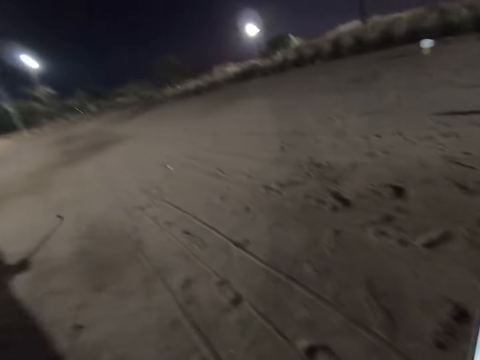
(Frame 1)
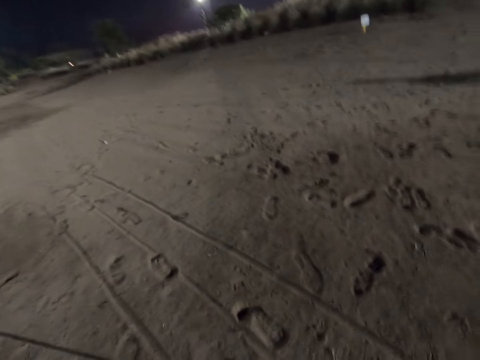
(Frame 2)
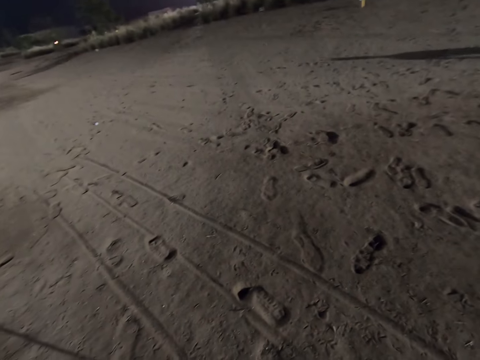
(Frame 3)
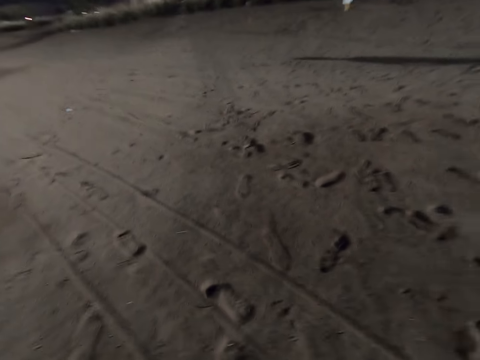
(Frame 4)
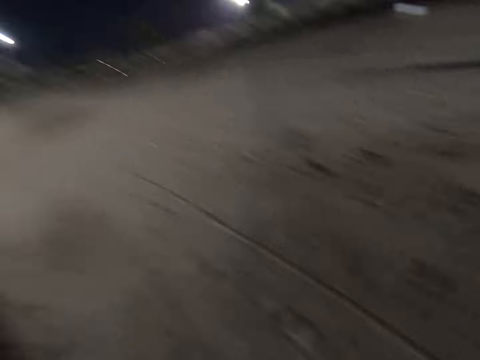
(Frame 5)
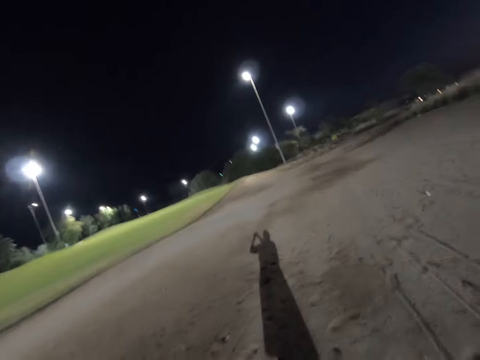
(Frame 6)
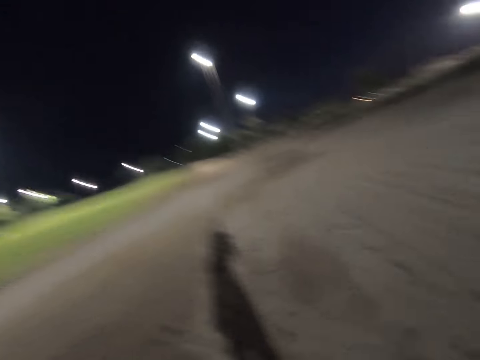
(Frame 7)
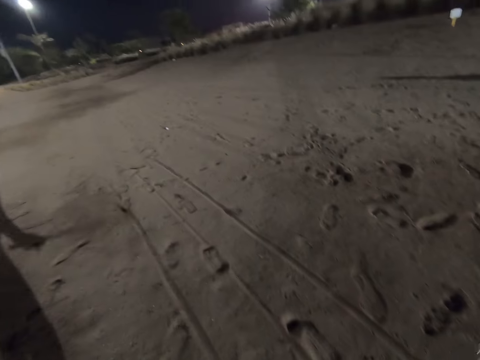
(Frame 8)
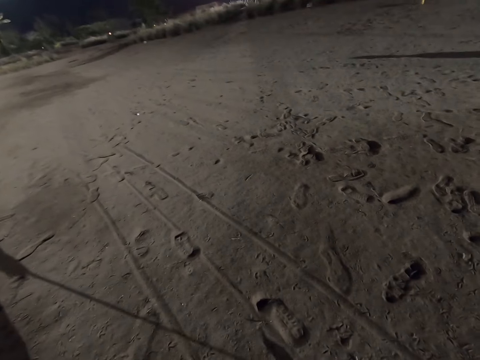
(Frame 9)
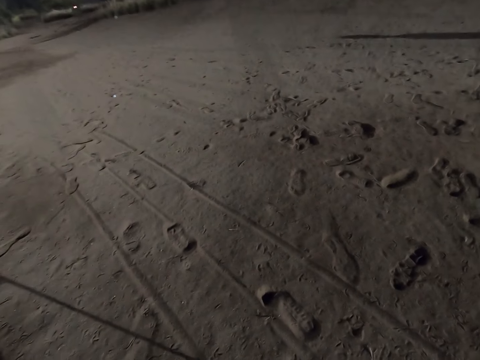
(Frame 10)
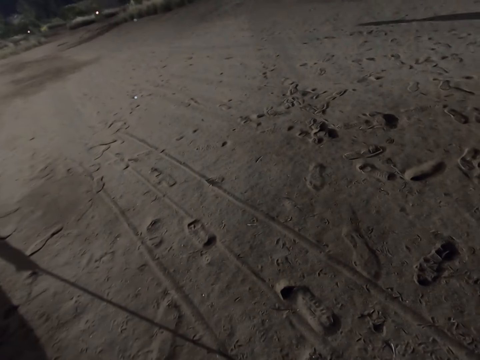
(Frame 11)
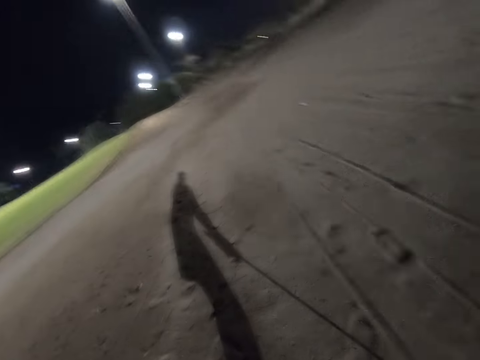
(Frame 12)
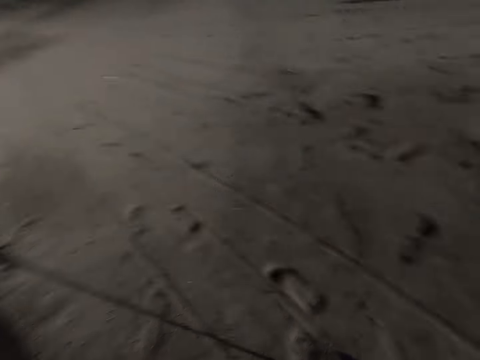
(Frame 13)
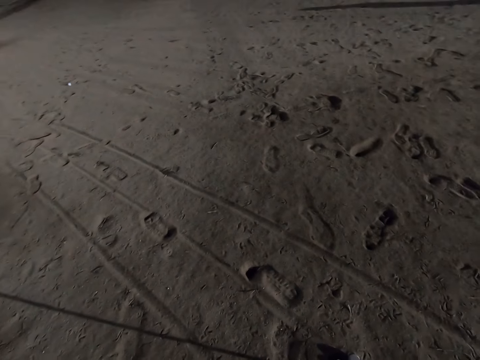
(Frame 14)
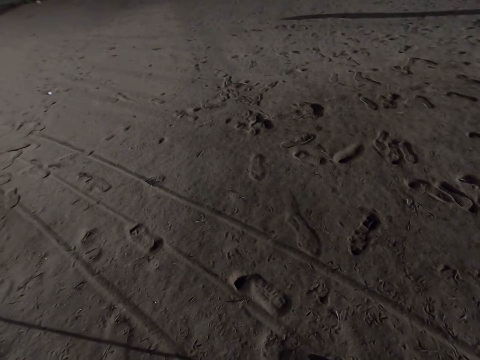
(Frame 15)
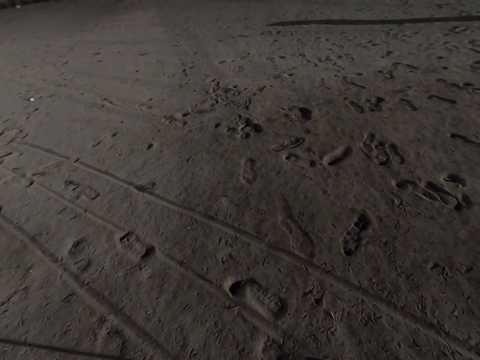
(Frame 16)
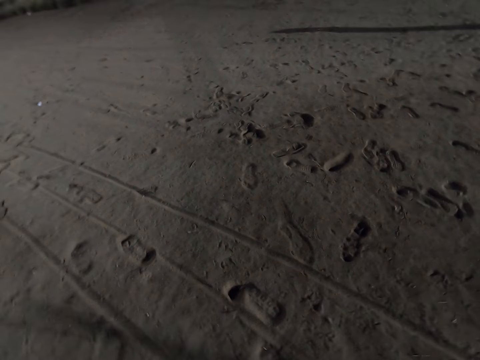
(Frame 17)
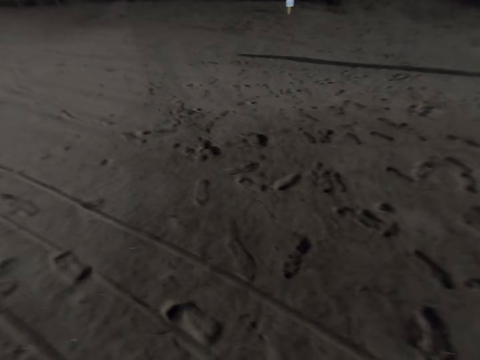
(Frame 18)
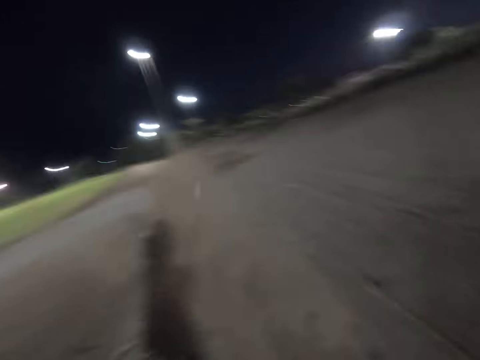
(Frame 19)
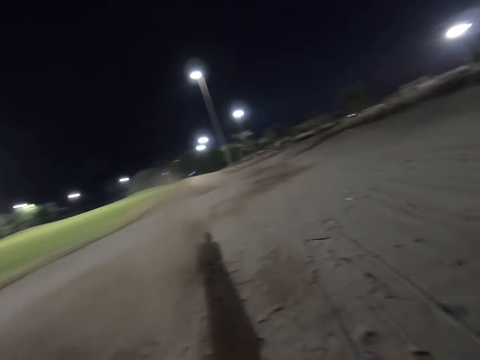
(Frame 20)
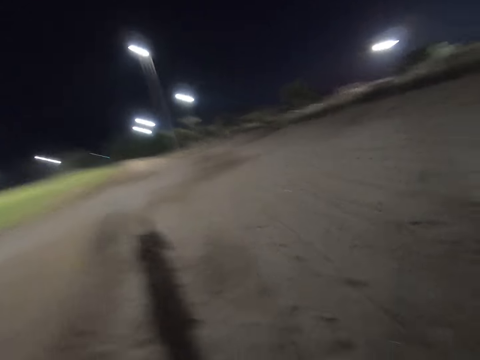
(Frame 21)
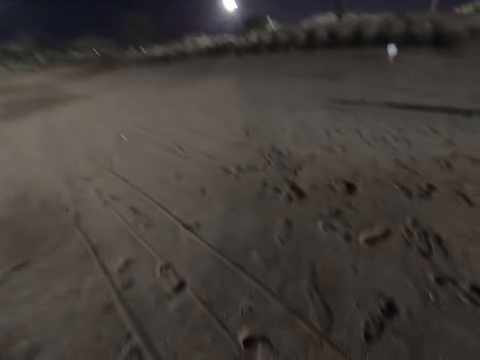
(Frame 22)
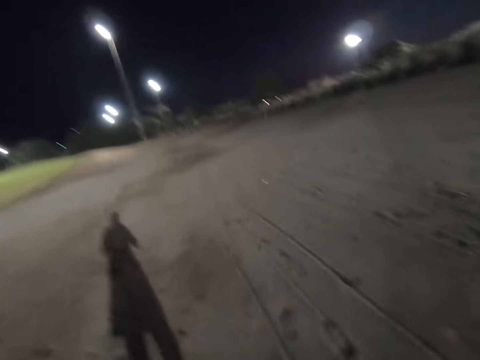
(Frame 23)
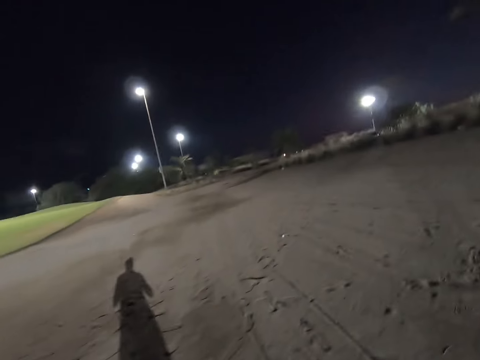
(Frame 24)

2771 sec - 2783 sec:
The camera wearer plays golf on the ground.

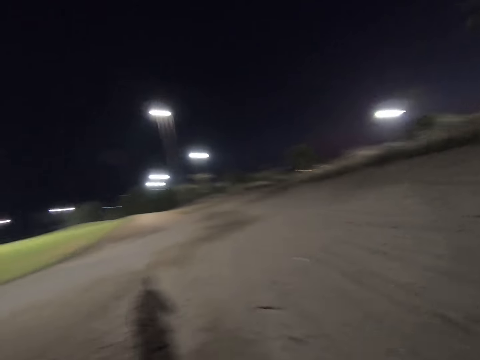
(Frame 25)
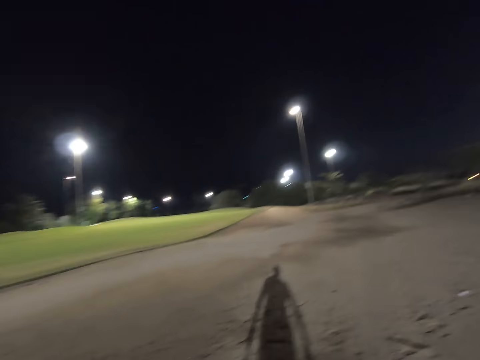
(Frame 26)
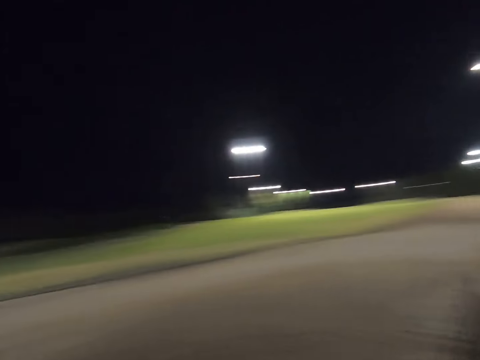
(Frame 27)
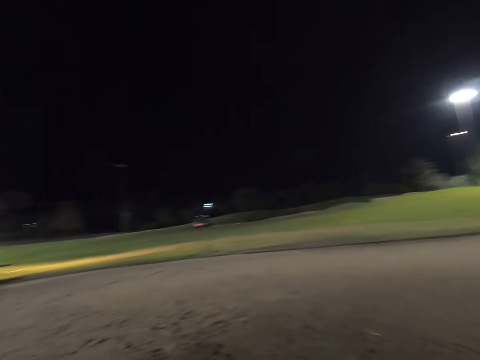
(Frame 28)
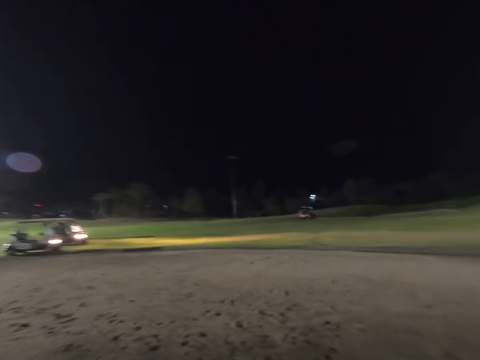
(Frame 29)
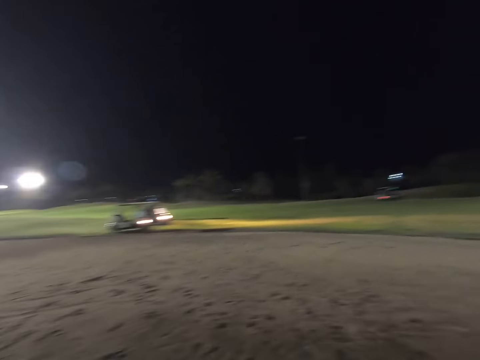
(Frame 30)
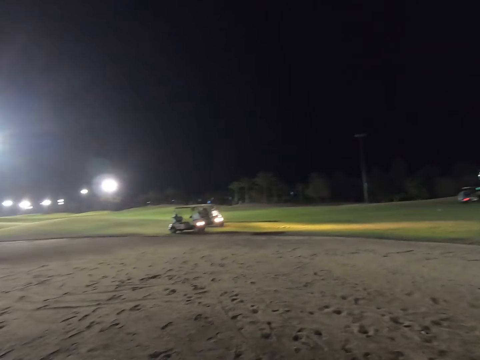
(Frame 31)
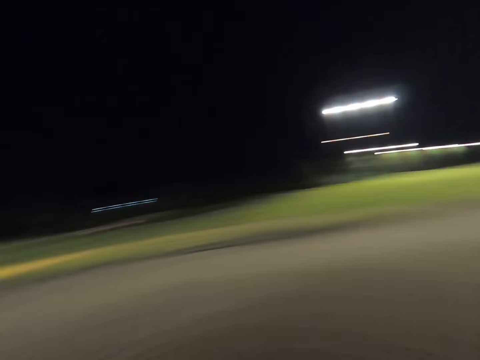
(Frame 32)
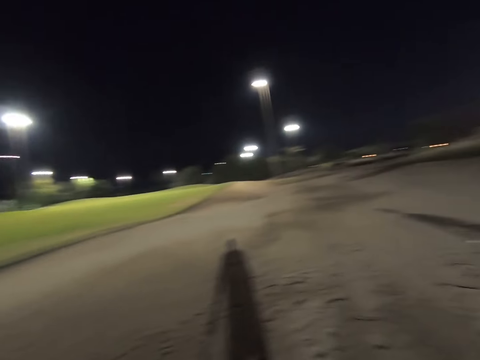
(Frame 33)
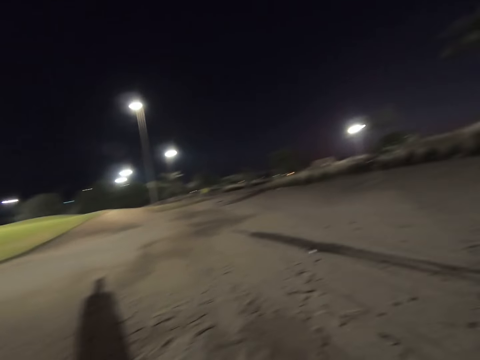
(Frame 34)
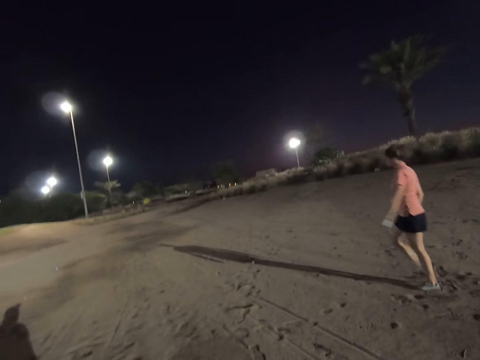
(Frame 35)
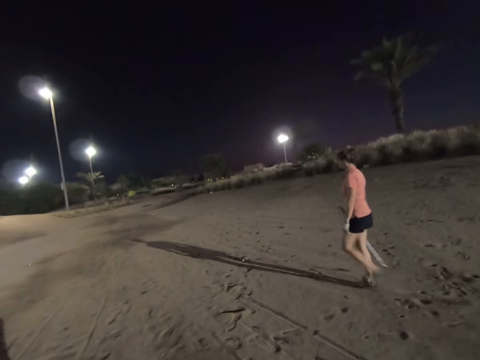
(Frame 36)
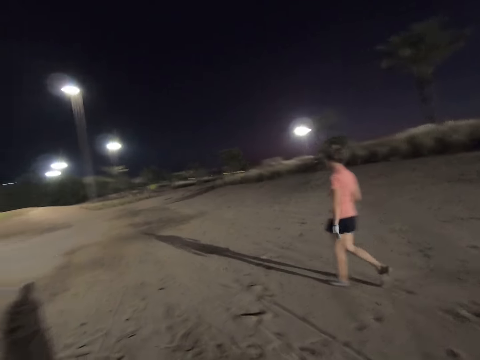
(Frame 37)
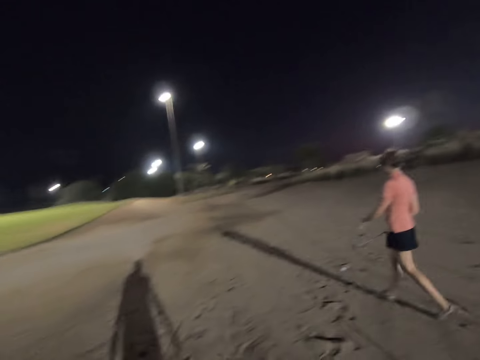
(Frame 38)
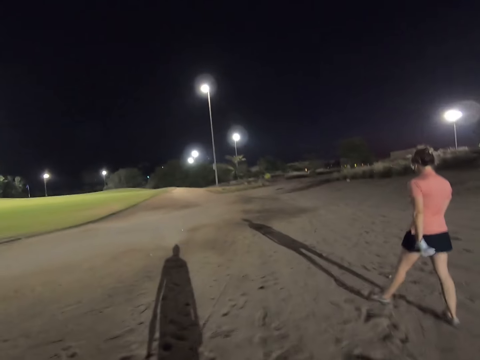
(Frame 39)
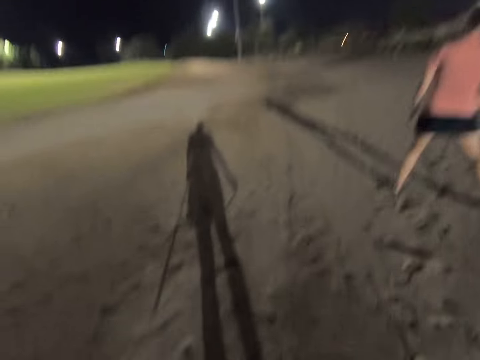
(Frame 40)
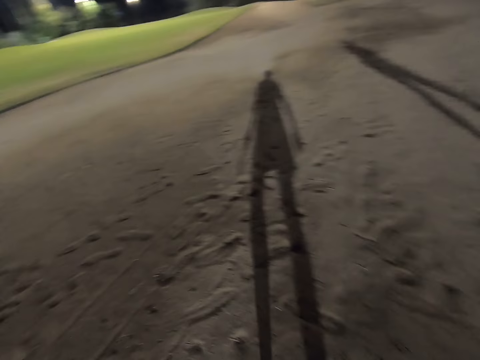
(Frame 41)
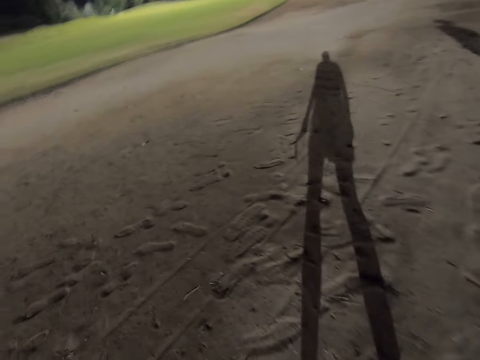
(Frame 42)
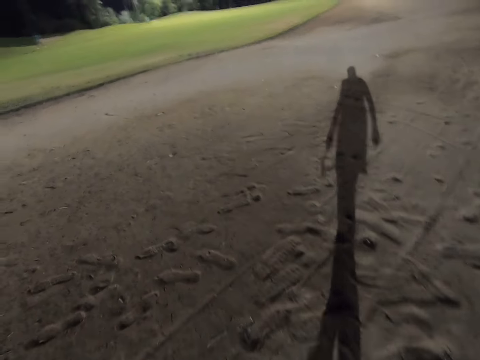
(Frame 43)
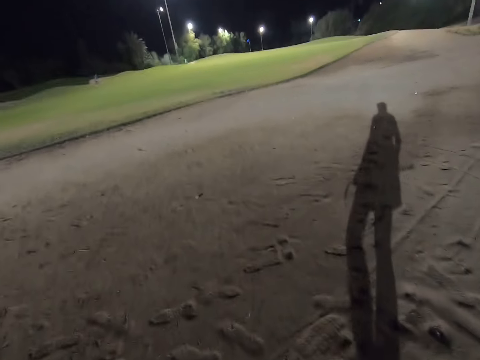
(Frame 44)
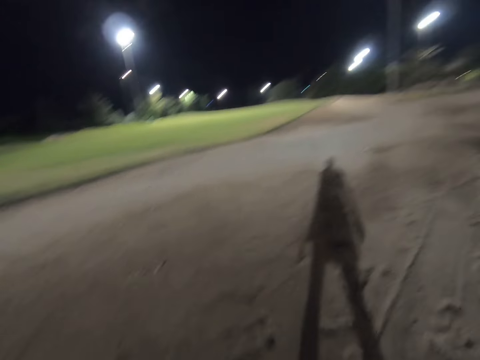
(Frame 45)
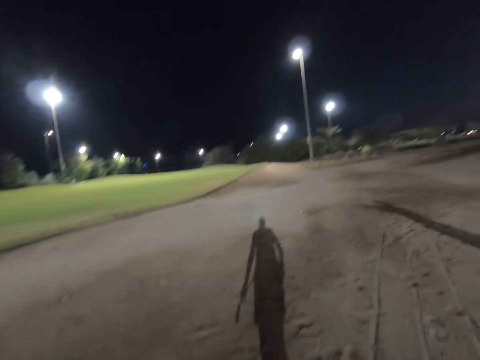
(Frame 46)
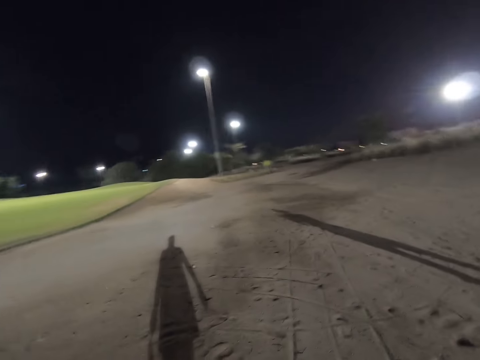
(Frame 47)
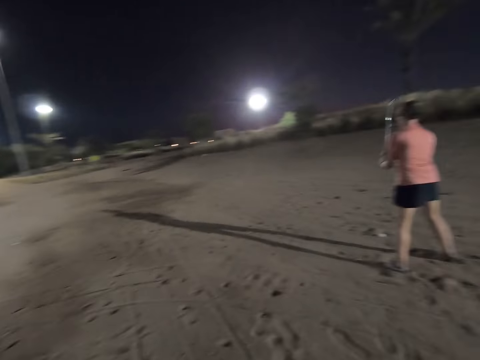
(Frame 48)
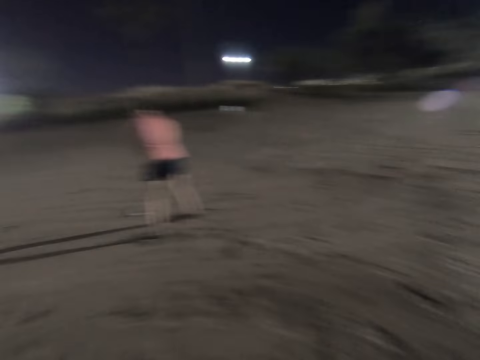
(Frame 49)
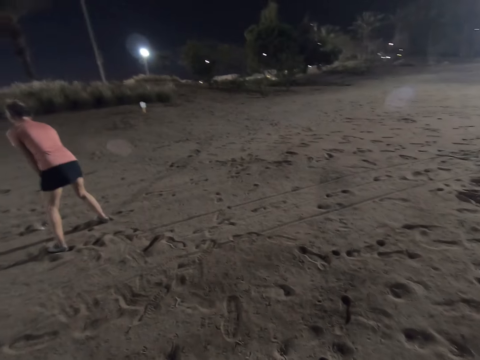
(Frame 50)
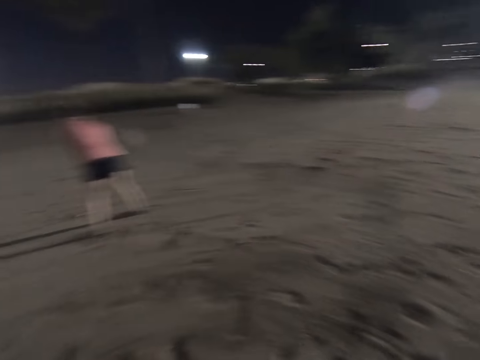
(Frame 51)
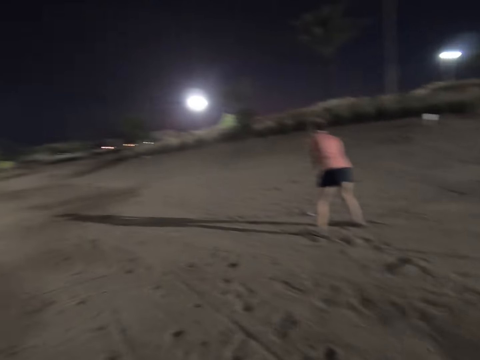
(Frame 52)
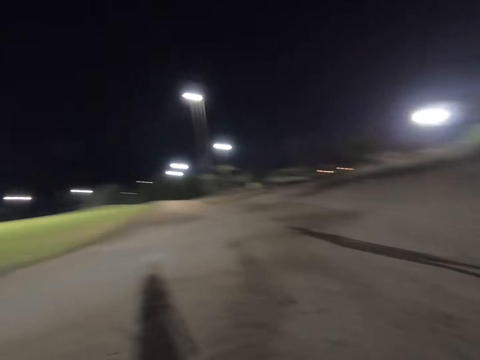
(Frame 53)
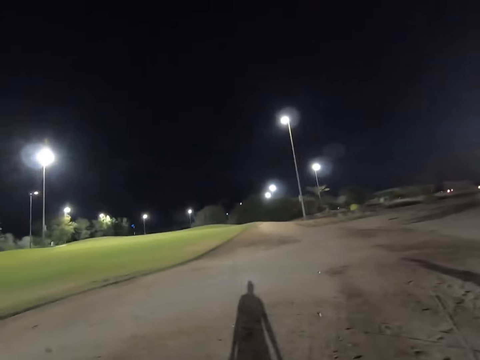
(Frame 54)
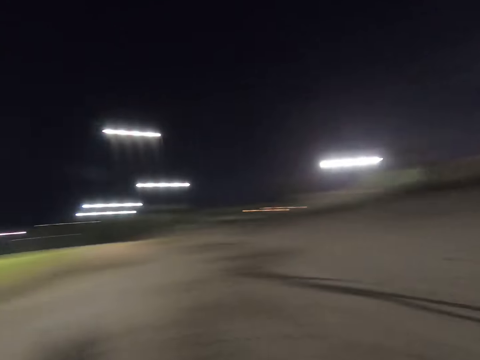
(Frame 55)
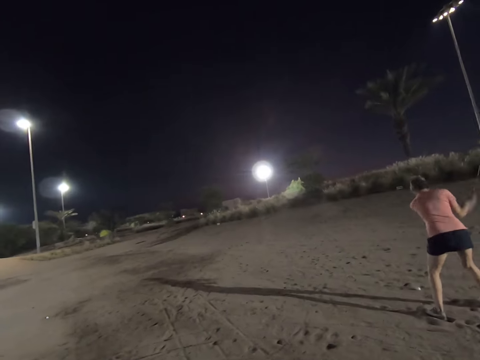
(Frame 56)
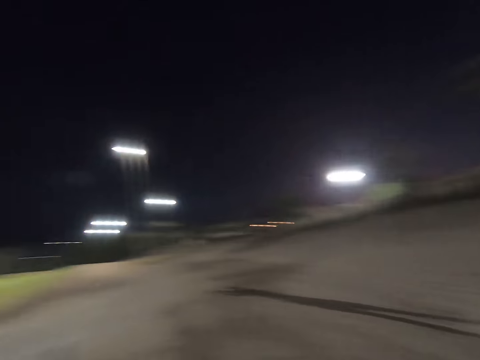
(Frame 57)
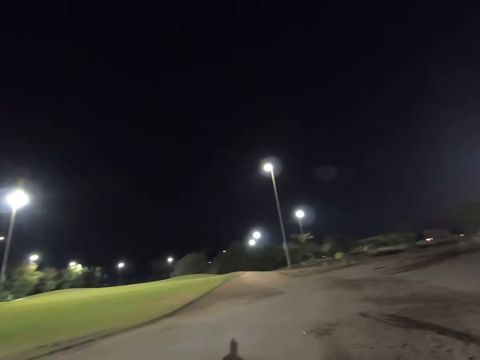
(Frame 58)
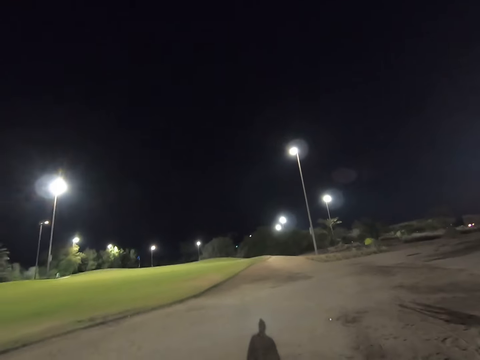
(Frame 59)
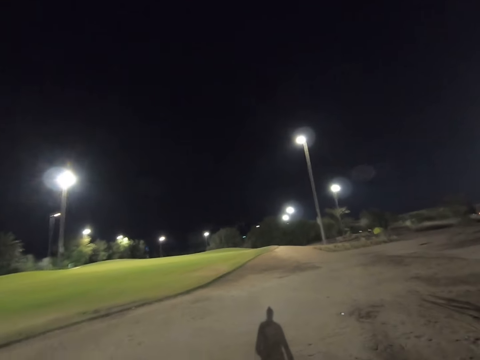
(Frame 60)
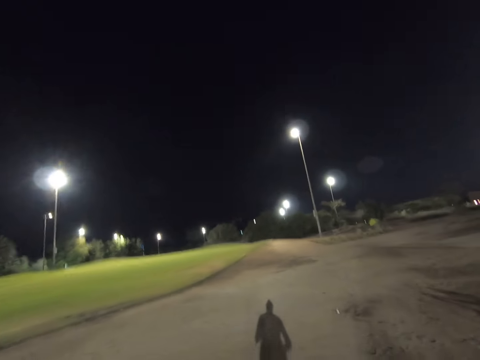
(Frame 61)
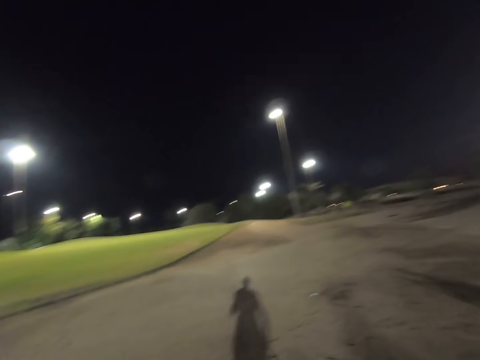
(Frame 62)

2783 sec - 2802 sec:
The camera wearer stares around the field. A lady walks with the golf stick. The lady hits the golf ball with the golf stick.
